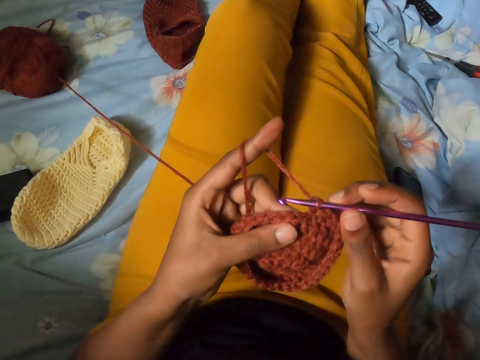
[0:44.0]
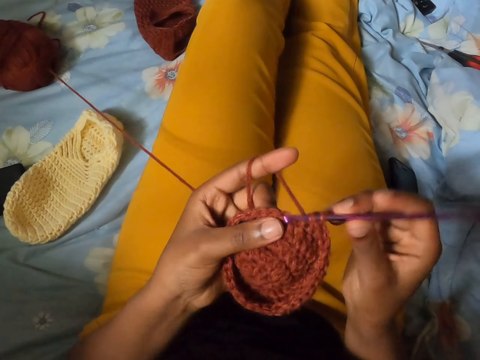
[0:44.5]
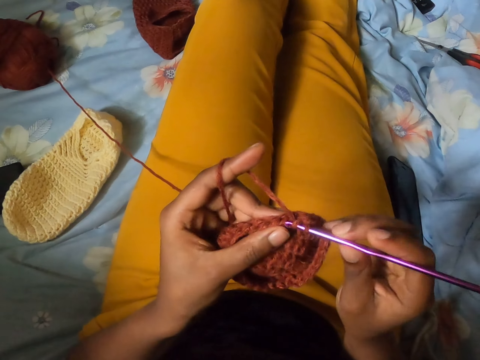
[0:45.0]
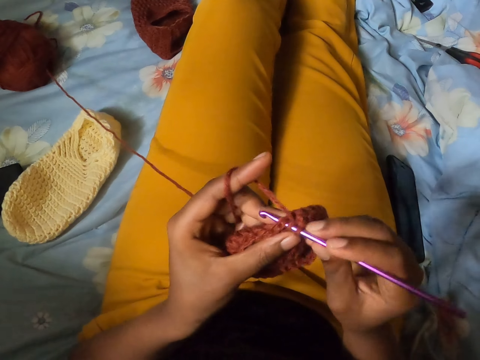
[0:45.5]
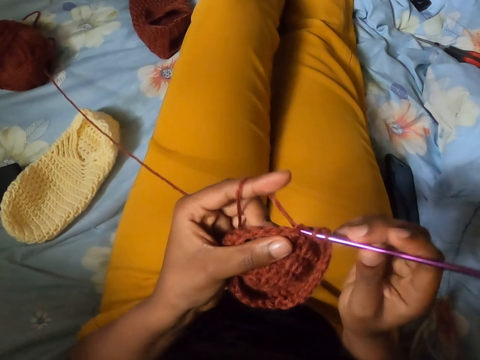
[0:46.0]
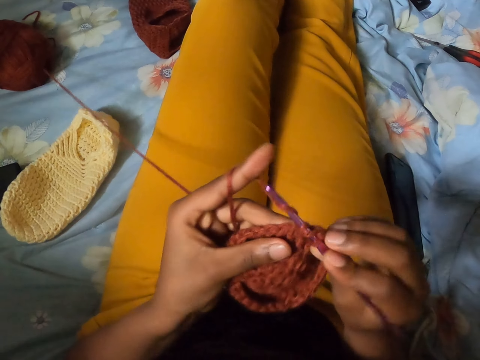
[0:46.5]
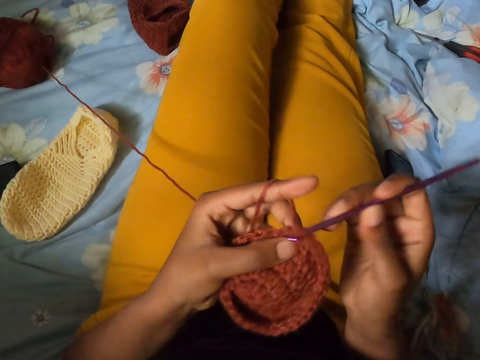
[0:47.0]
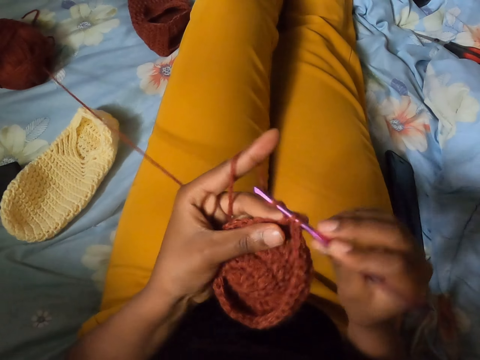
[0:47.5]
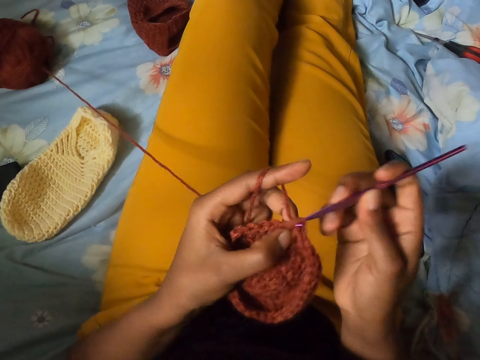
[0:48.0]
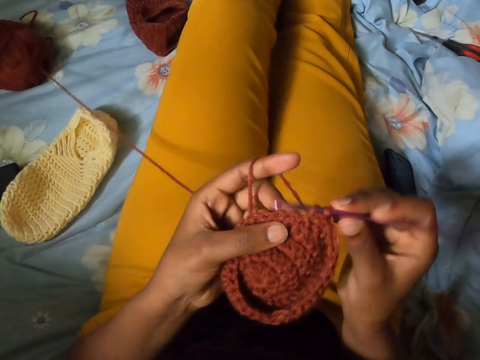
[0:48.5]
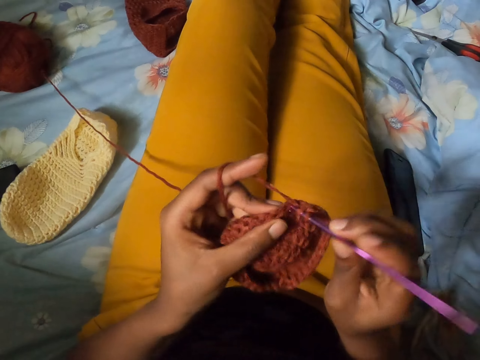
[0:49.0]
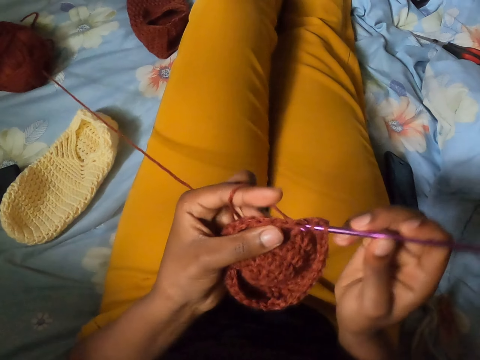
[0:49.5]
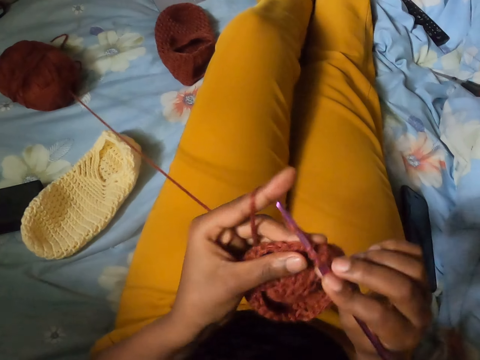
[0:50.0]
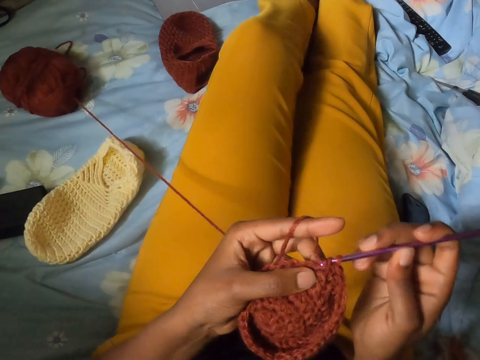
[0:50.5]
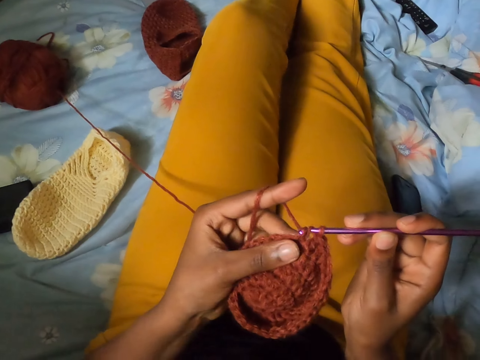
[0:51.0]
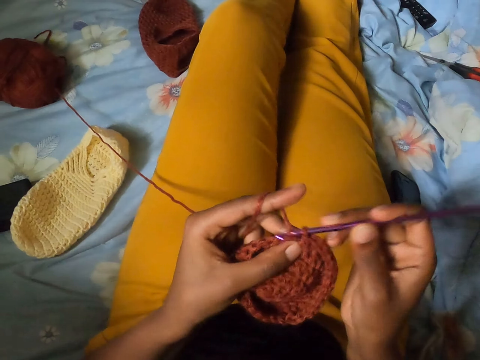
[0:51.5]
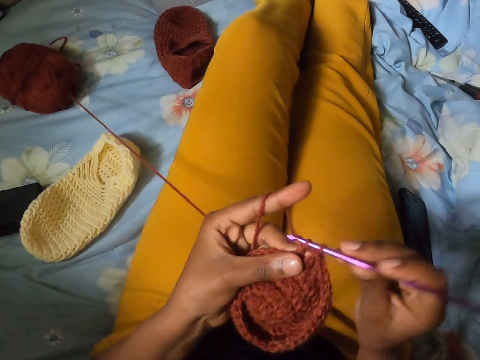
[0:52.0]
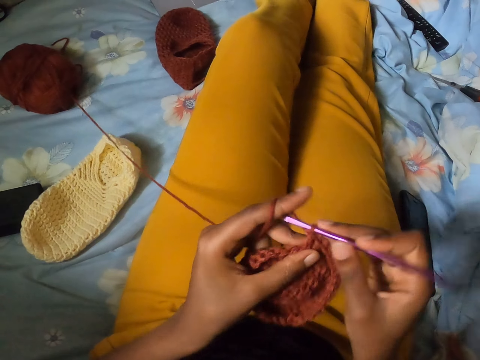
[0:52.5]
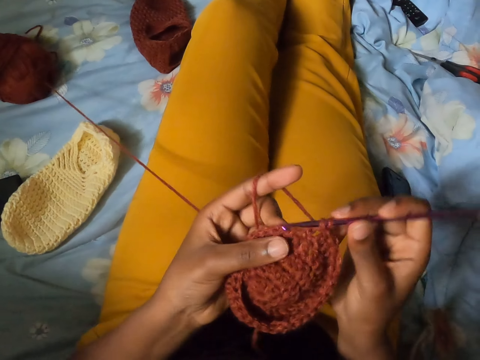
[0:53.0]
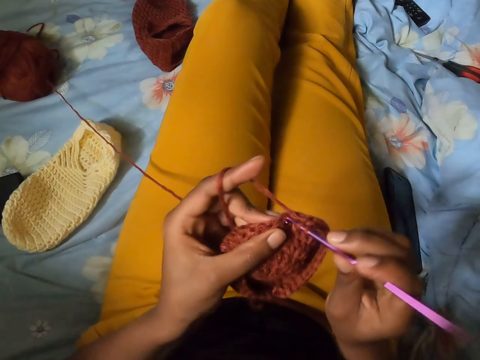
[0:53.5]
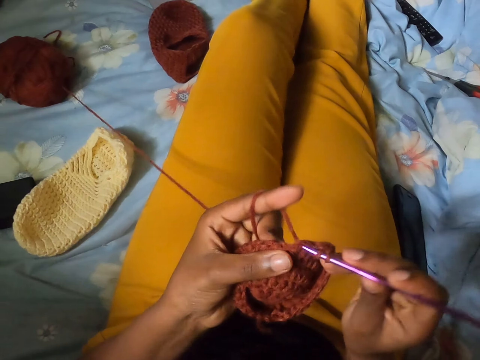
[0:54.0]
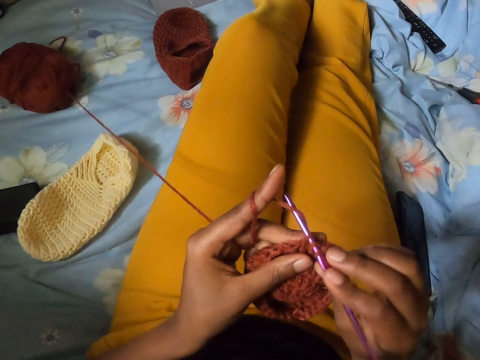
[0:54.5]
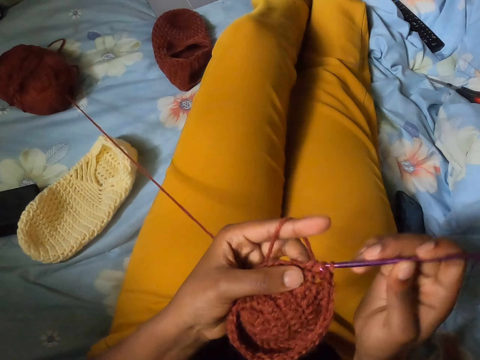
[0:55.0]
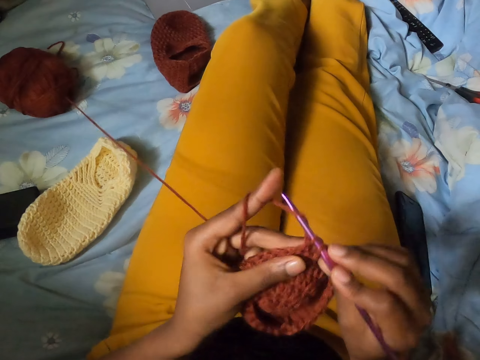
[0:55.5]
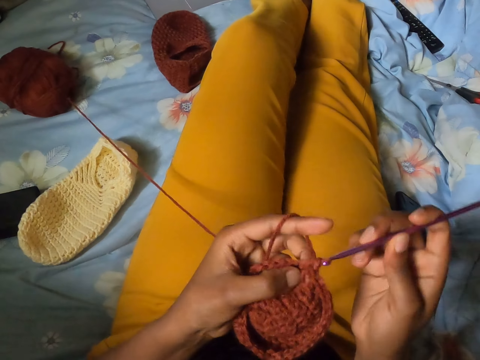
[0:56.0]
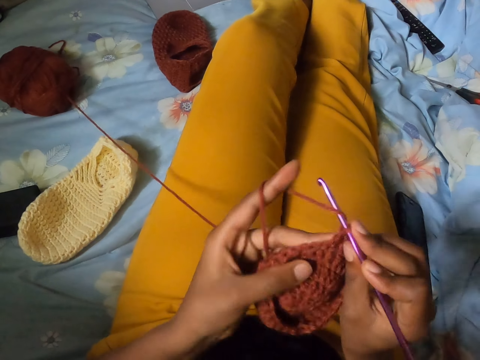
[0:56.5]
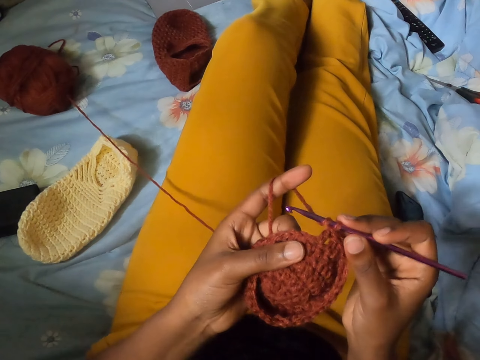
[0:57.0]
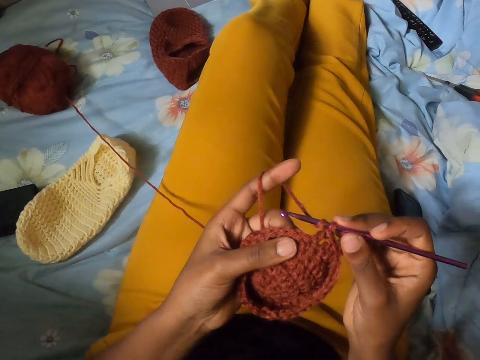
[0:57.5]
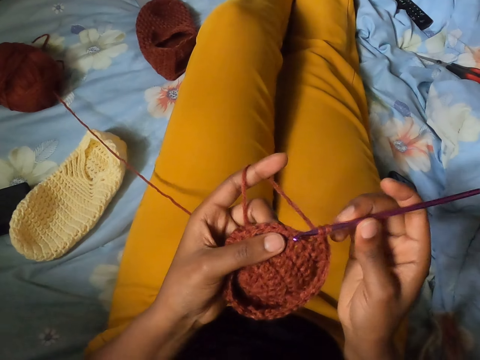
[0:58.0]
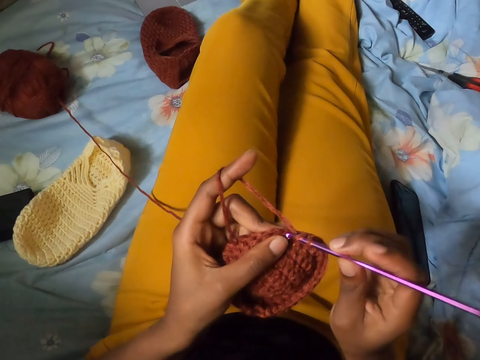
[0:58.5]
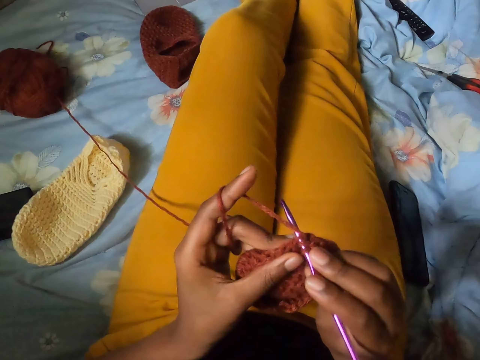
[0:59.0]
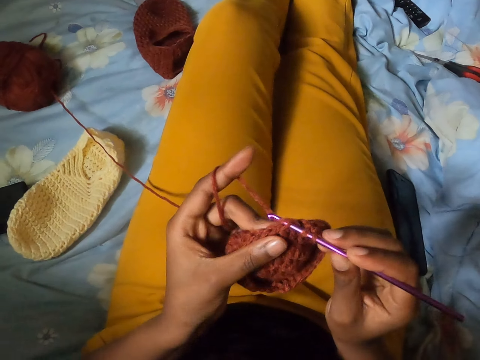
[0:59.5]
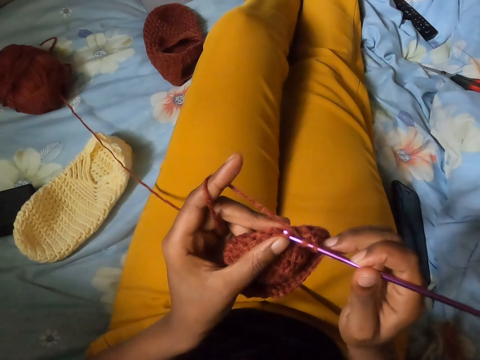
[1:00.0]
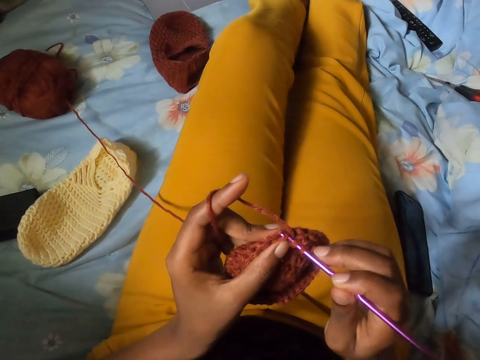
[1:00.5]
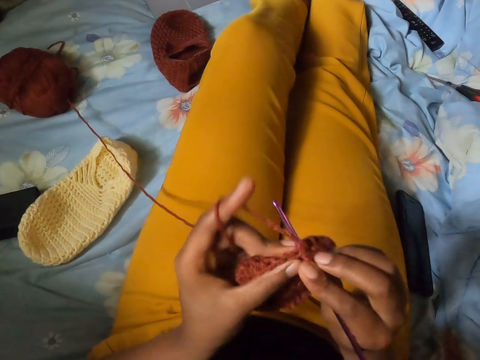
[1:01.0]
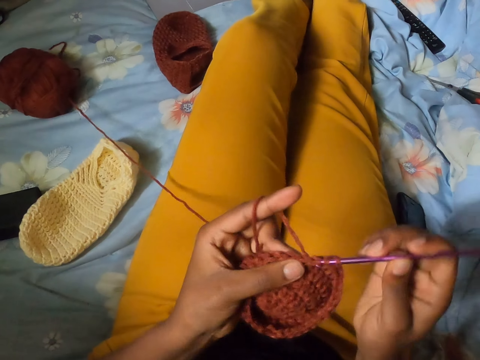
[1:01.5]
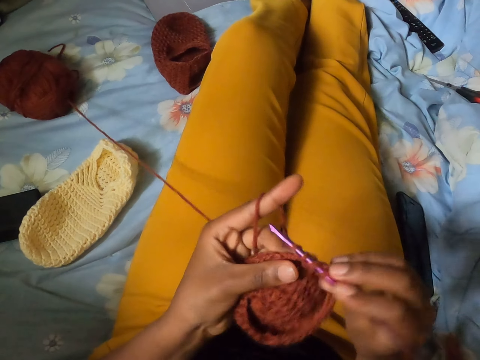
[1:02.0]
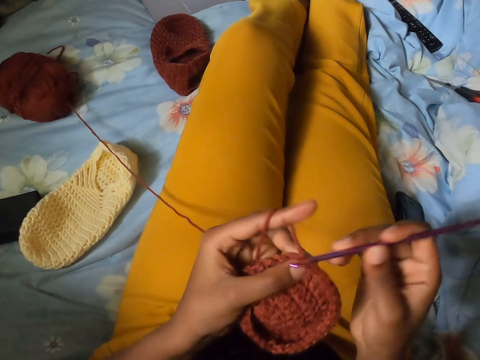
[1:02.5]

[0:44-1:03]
The camera wearer crochets yarn in her left hand with the crochet hook in her right hand. She knits the cloth with the crochet hook repeatedly.

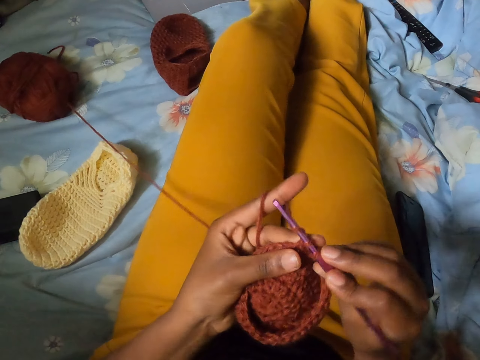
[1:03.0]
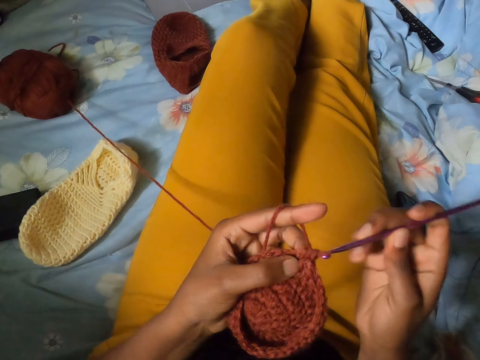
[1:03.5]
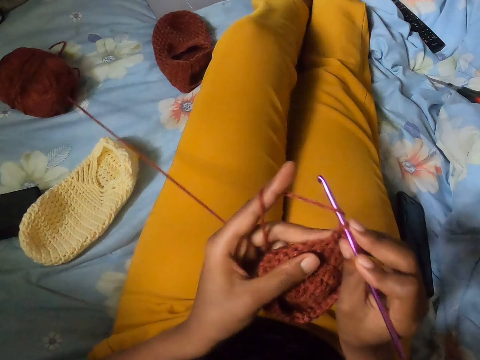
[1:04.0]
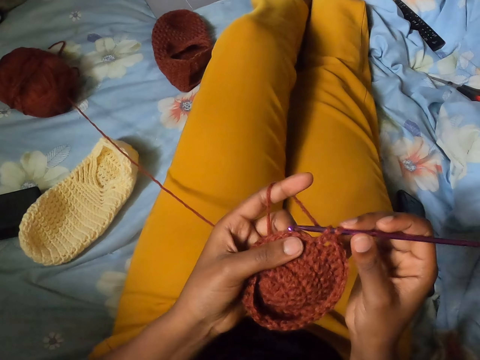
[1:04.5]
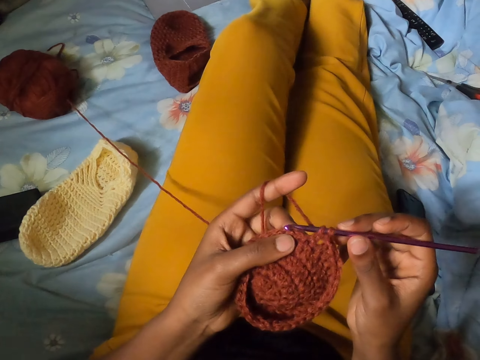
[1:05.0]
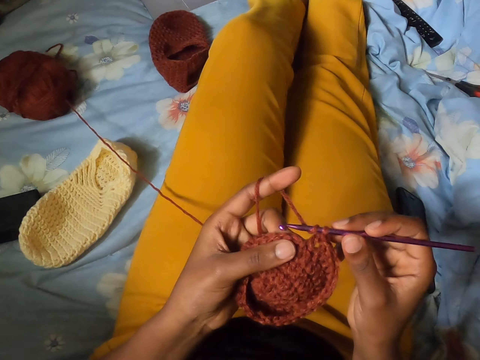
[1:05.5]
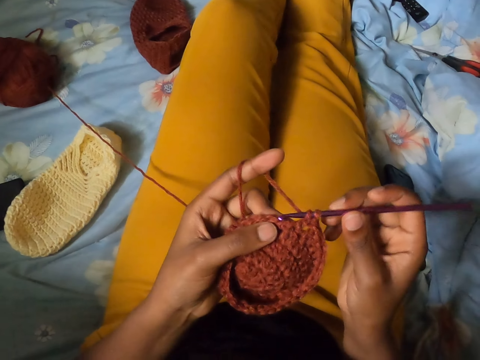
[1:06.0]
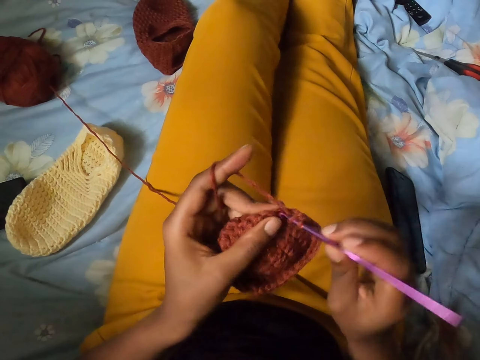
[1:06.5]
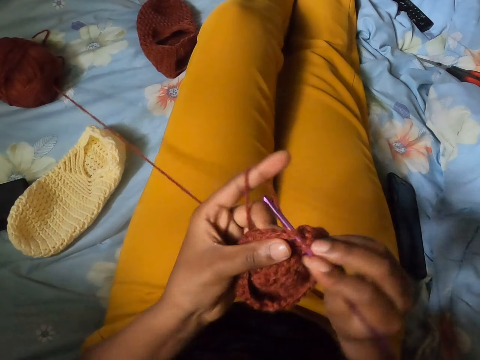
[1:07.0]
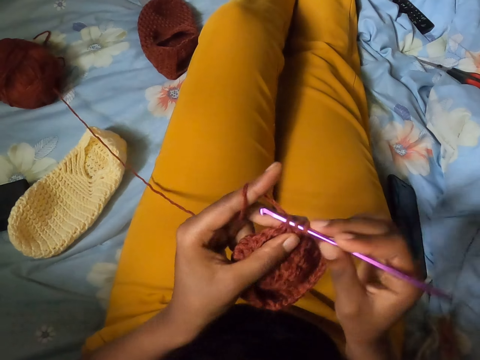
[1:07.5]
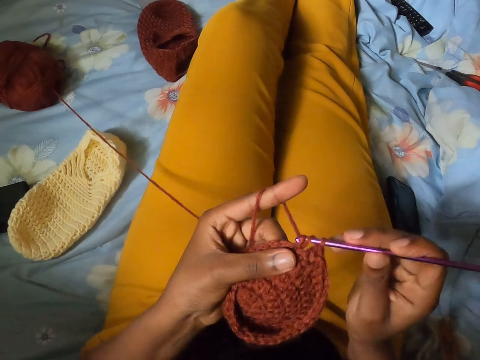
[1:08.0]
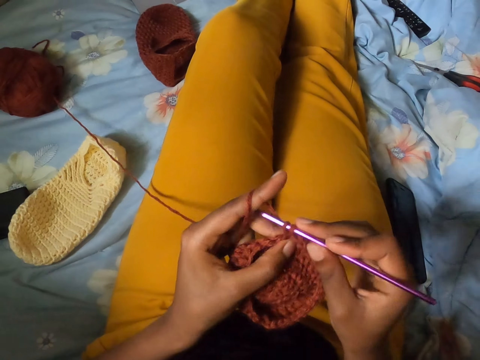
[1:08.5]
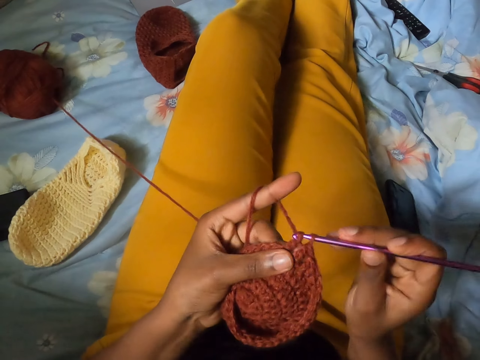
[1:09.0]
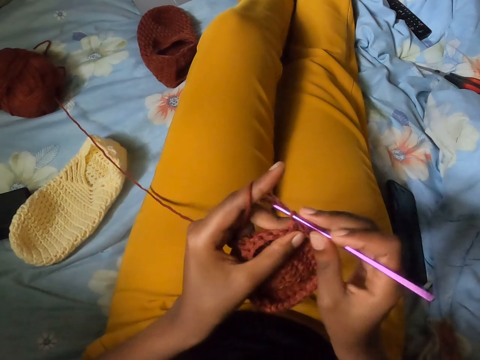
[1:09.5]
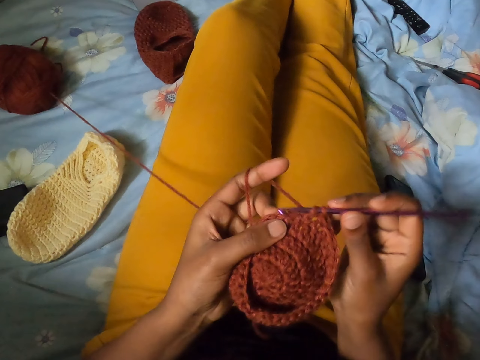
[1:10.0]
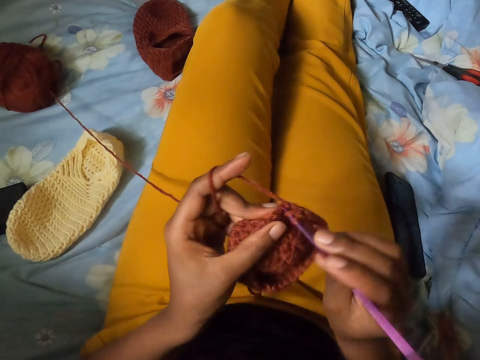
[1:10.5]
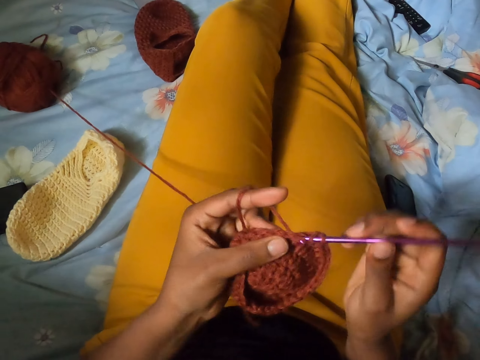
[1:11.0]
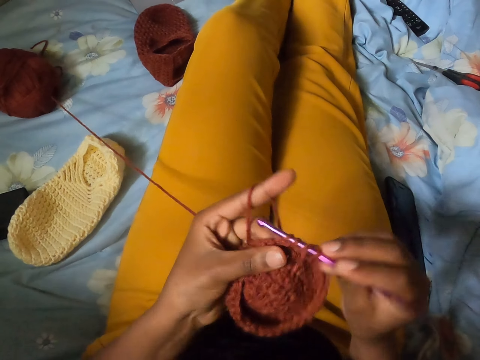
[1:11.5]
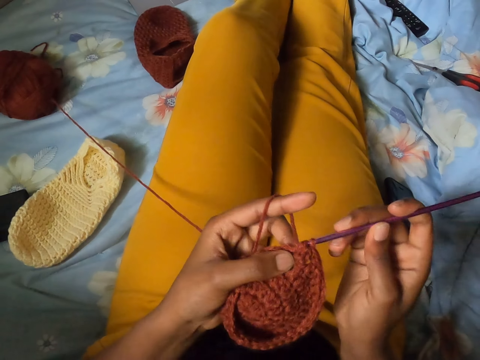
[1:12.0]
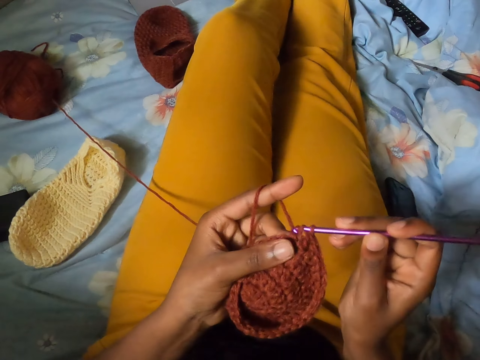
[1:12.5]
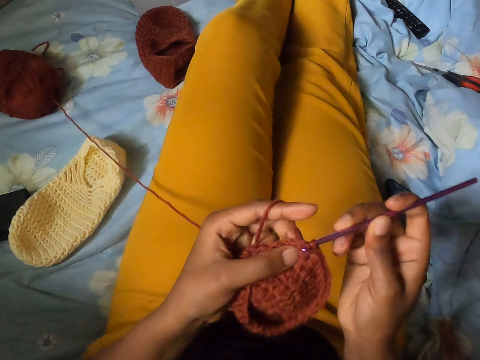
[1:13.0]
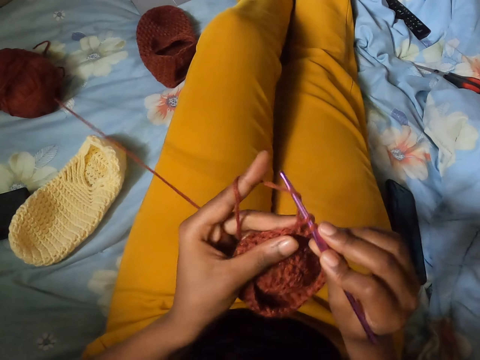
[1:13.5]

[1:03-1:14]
The camera wearer knits the cloth with the crochet hook. They knit the cloth with the crochet hook again.
